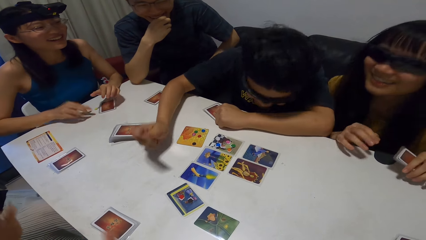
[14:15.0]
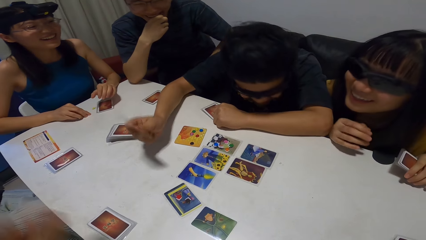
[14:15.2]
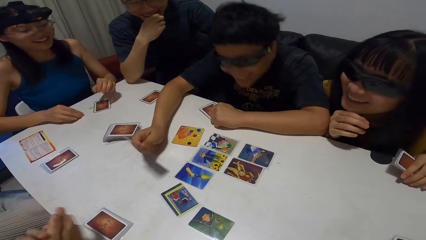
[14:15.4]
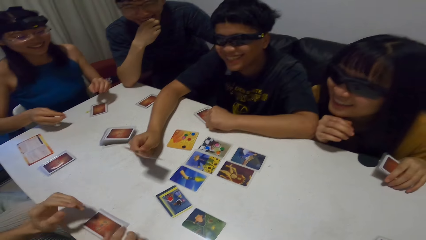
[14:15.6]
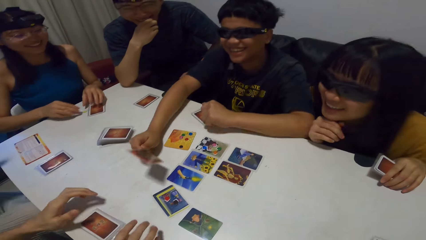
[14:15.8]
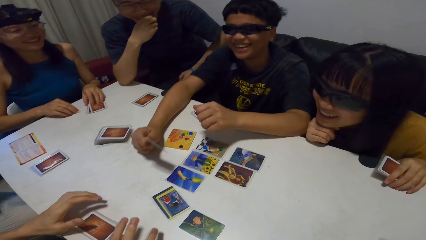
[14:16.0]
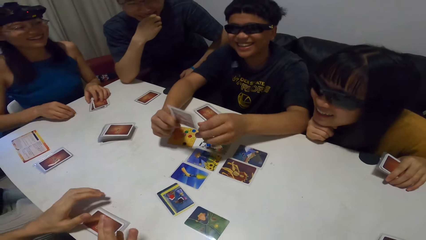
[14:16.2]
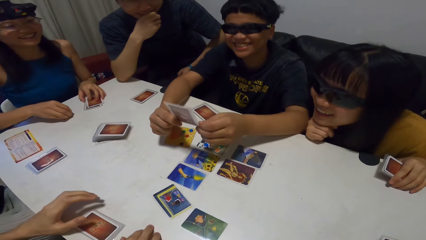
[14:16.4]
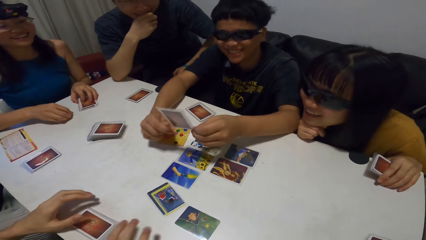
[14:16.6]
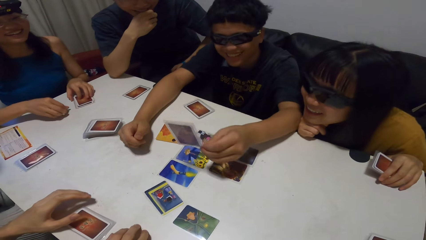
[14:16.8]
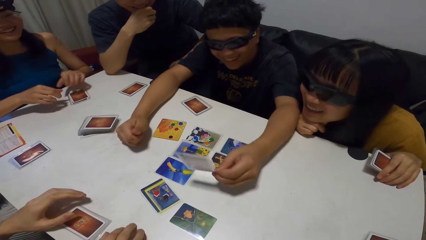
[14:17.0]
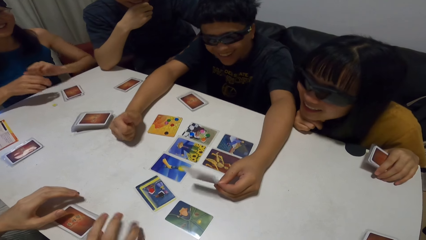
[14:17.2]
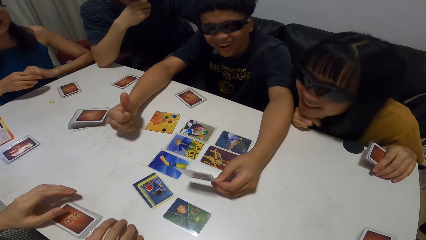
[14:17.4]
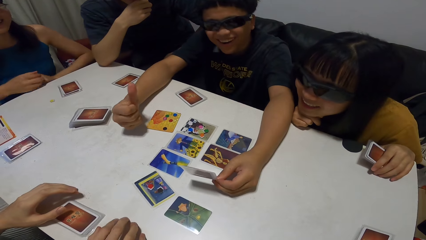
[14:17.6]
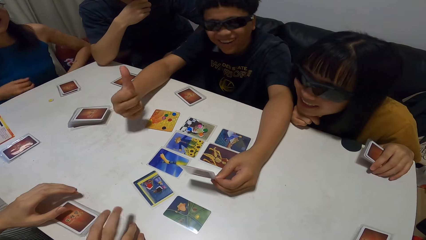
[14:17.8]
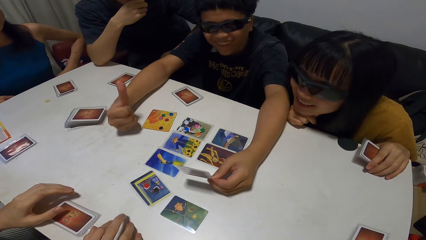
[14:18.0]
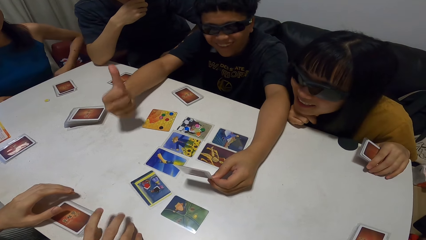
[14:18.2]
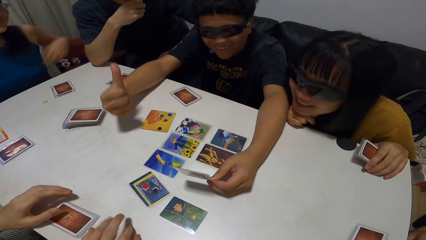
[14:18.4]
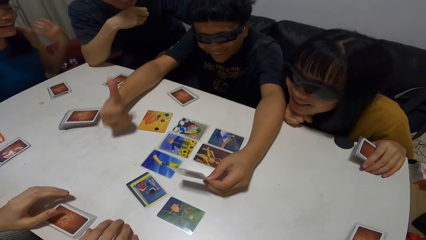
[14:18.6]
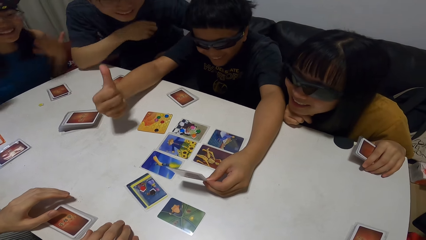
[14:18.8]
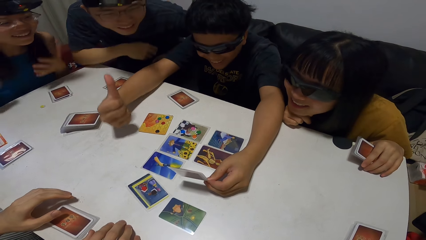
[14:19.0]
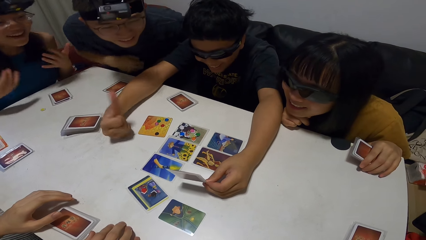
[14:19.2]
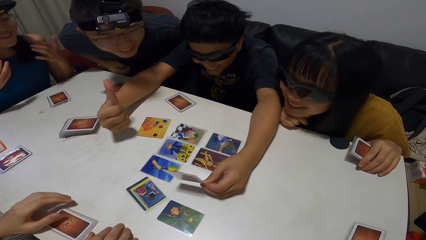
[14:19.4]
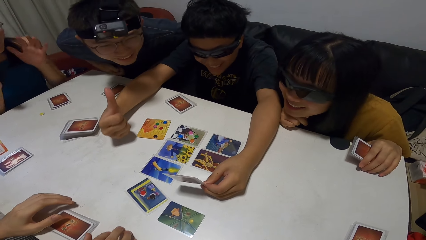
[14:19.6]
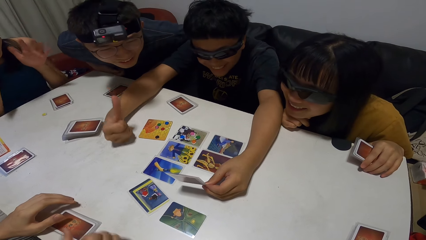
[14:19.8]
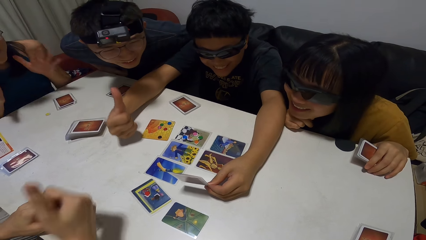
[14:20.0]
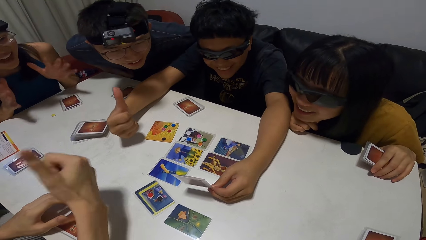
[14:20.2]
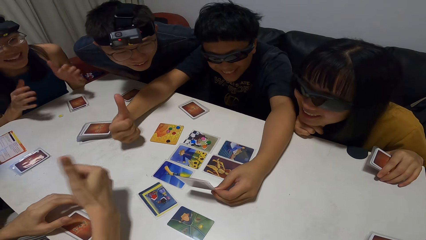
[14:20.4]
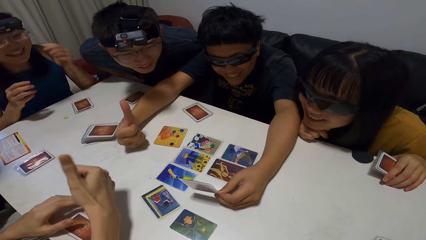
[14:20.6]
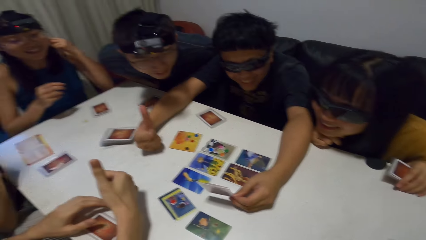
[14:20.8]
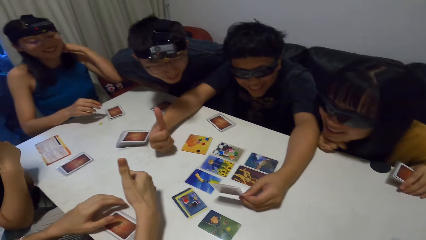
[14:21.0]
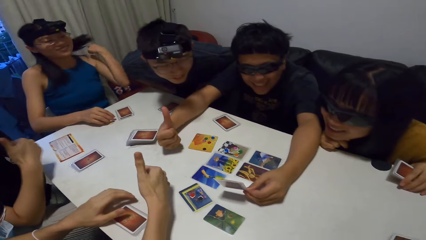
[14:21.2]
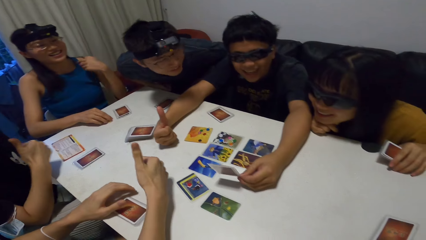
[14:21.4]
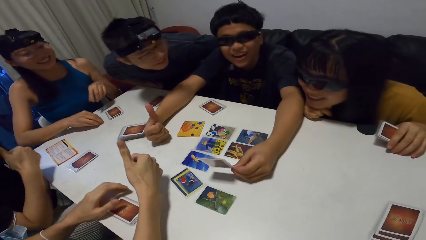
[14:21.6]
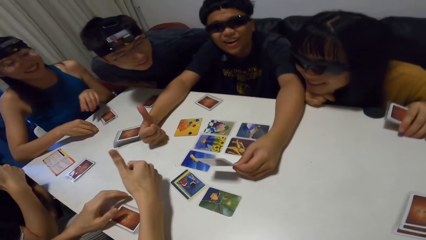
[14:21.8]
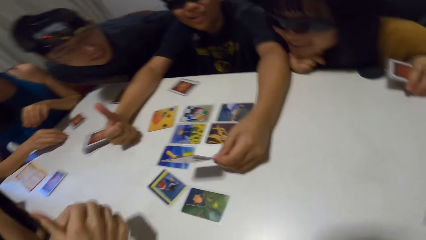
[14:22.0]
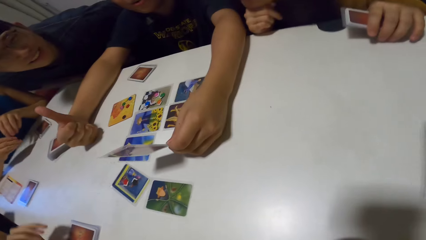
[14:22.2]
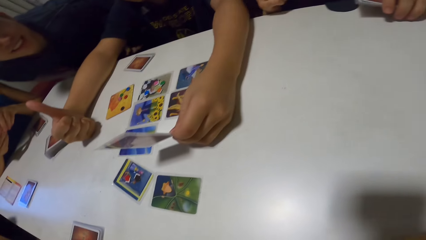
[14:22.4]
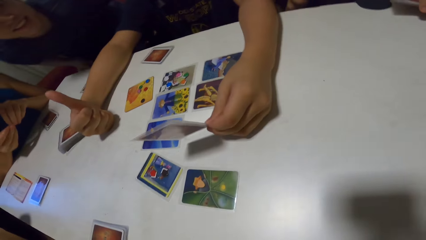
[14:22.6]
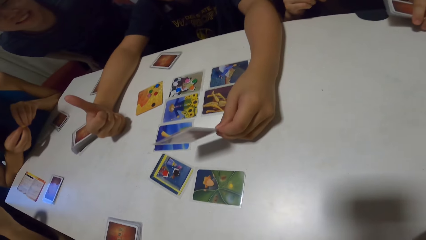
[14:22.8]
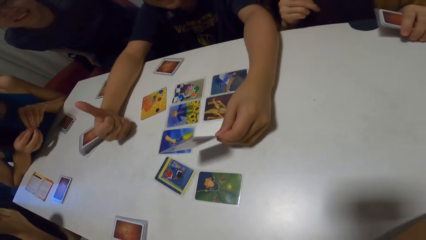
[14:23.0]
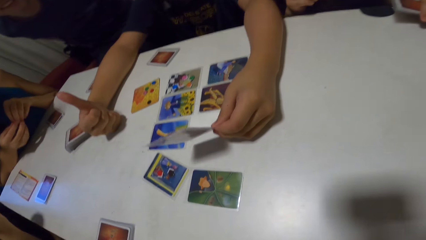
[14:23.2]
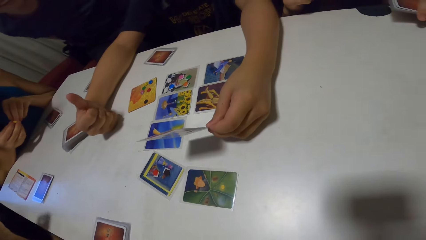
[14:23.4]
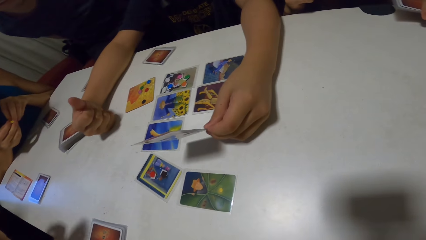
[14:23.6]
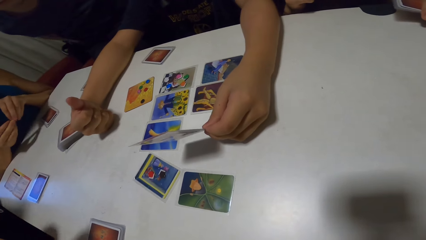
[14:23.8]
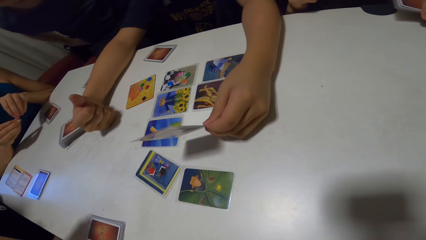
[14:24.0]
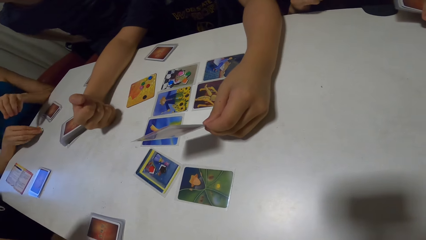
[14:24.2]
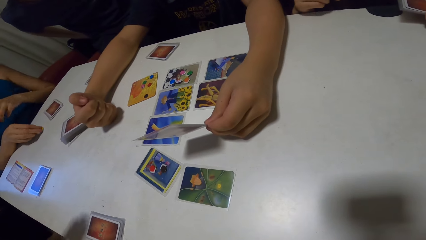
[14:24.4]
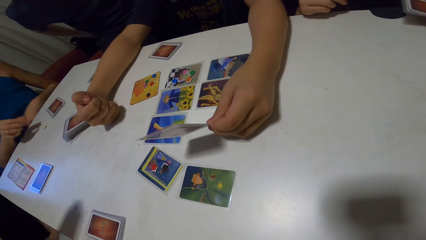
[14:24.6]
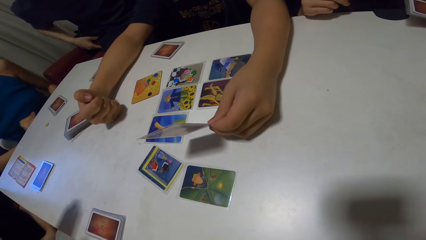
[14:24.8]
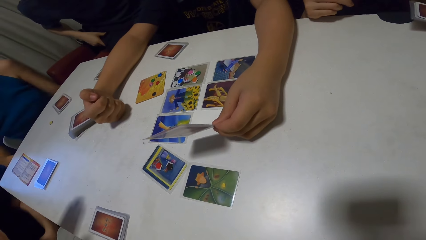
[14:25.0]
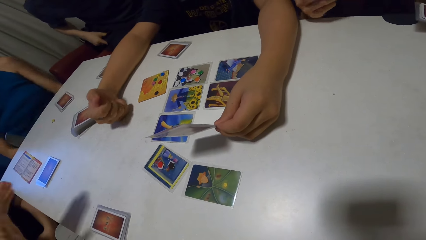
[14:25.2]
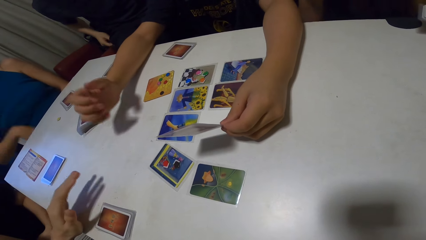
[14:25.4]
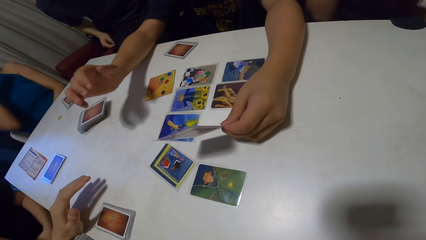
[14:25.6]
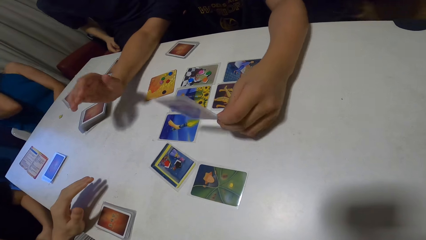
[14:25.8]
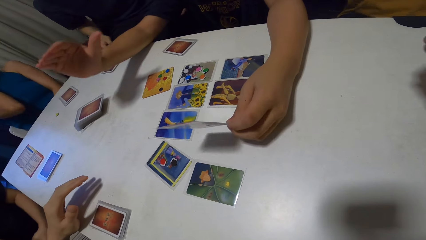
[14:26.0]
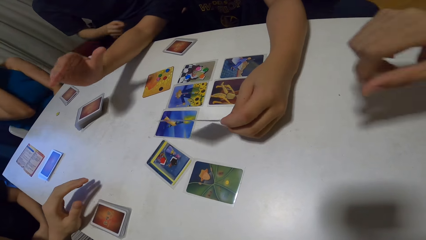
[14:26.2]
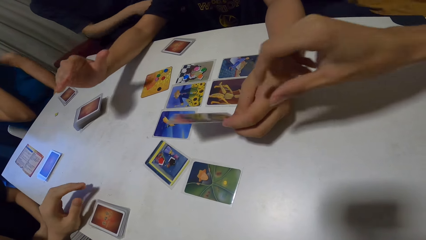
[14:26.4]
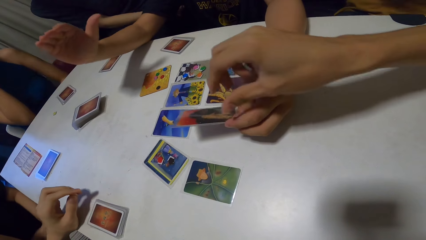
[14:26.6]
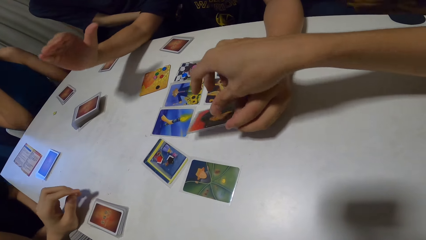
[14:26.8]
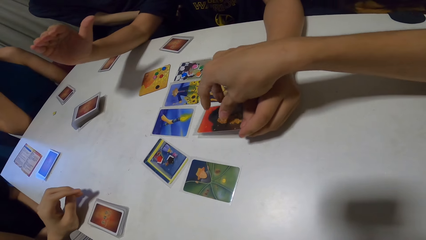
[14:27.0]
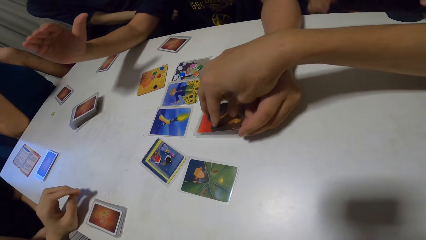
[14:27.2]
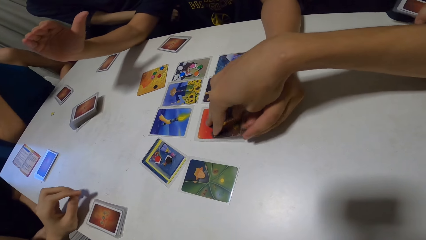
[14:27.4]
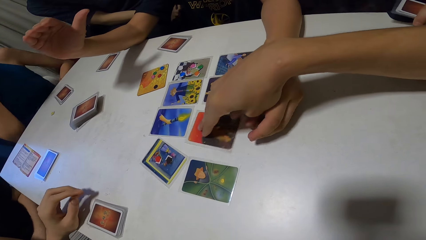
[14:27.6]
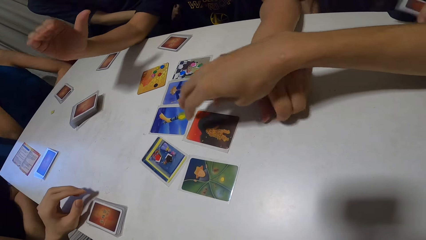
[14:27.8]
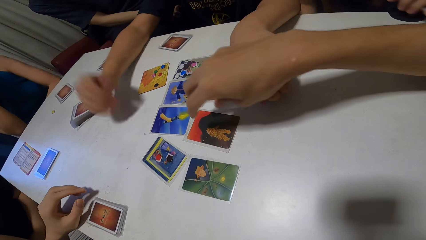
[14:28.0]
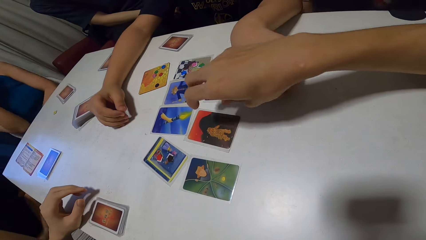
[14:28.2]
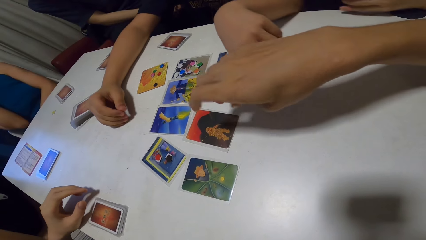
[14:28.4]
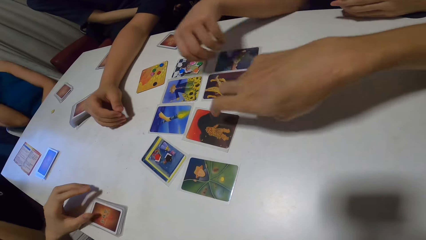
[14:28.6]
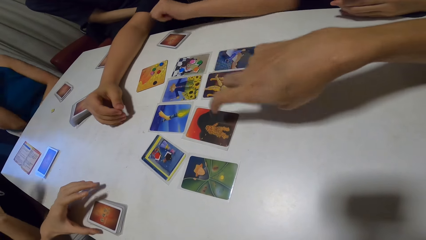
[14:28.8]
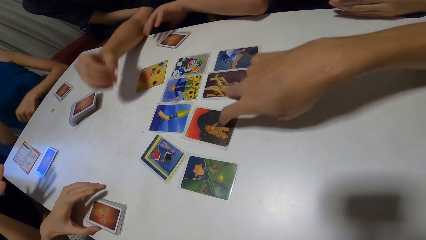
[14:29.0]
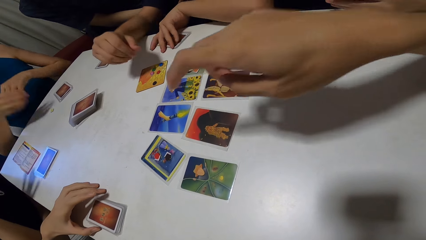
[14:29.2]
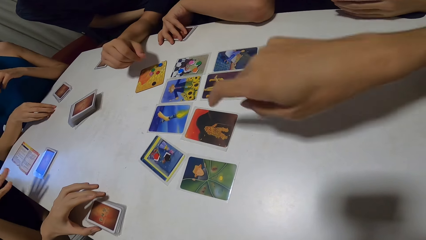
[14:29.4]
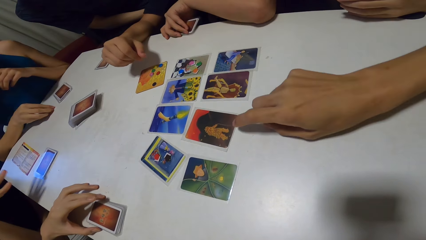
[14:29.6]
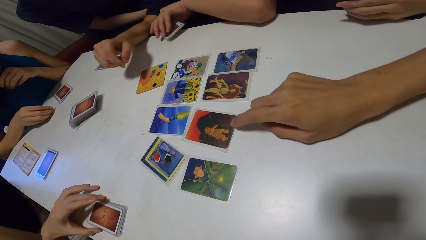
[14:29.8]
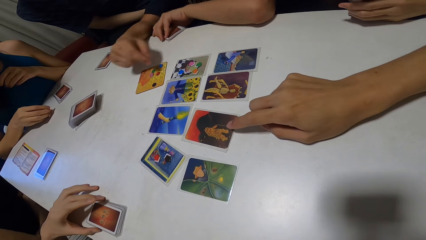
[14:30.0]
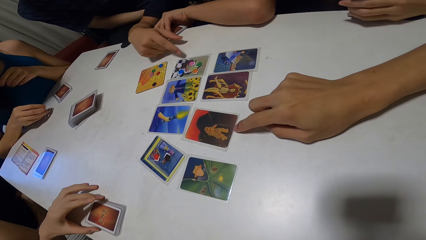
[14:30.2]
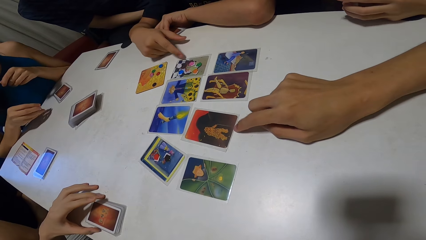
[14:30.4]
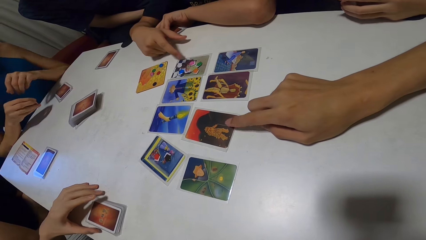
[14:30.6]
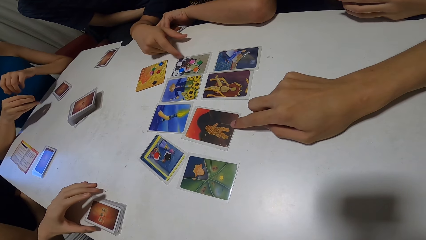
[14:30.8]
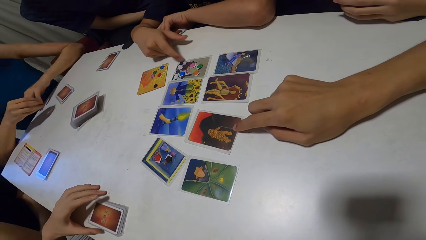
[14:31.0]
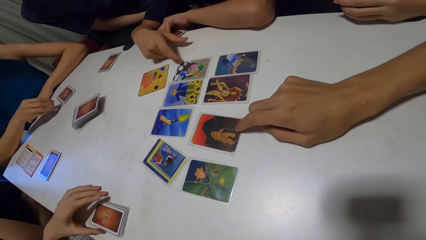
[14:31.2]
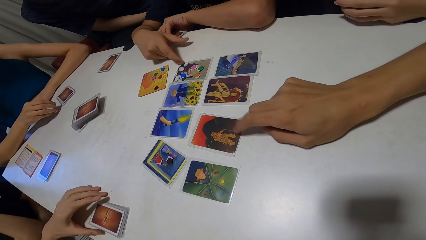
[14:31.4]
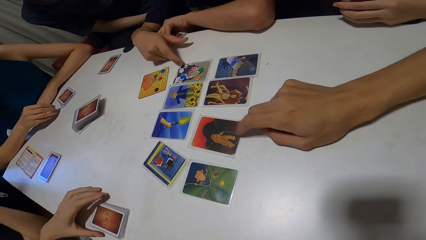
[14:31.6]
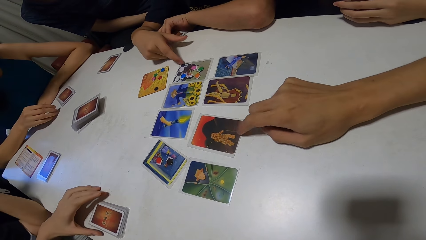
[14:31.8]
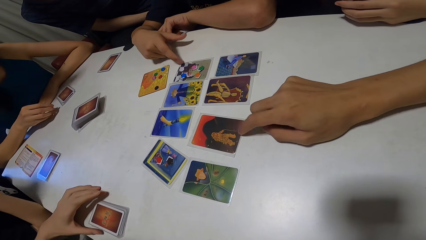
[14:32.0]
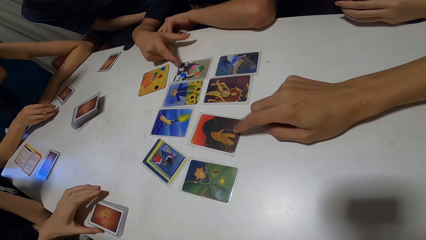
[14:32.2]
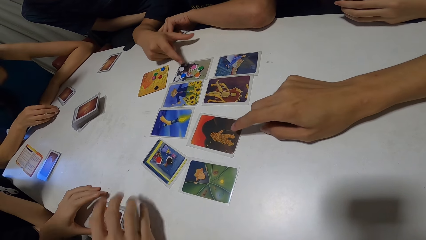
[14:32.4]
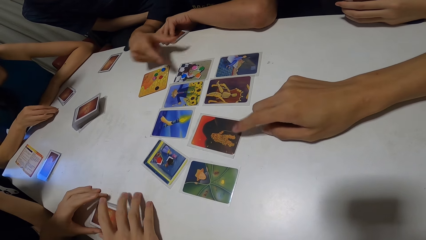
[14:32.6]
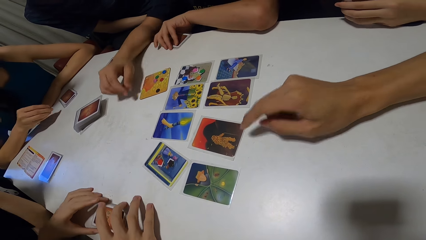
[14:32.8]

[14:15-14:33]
A woman moves a button on the table with her right hand and touches some cards on the table with her left hand. A man passes the card from his right hand to his left hand. The woman picks up the button from the table with her right hand. The woman holds the button with both hands. The woman drops the button on the table with her right hand. The man drops the card on the table with his left hand. Another man pushes the card from the first man's hand to the table with his right hand. The first man grabs some cards from the table with his left hand. The woman picks up the button from the table with her right hand. A person touches the card.
